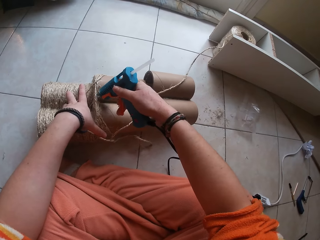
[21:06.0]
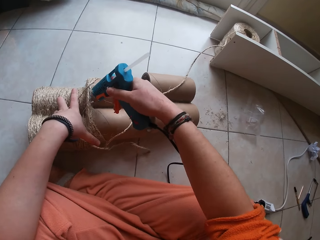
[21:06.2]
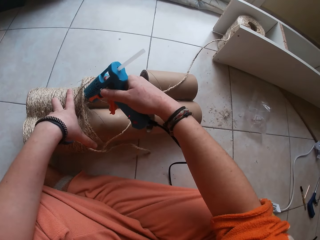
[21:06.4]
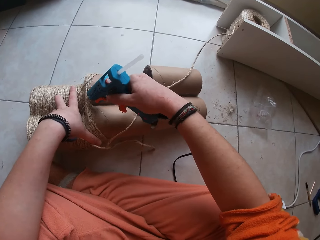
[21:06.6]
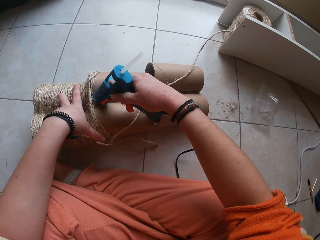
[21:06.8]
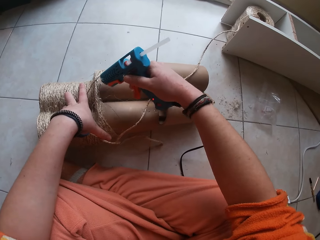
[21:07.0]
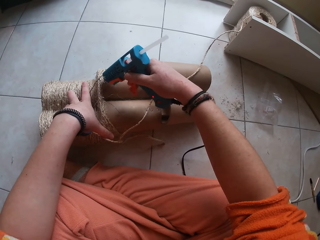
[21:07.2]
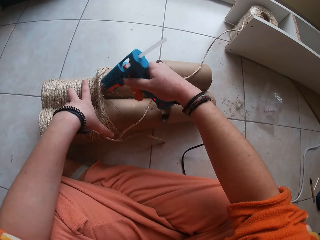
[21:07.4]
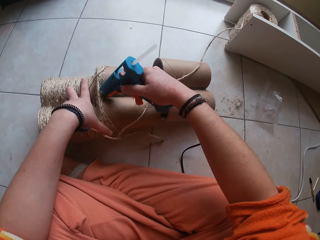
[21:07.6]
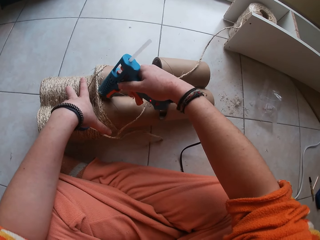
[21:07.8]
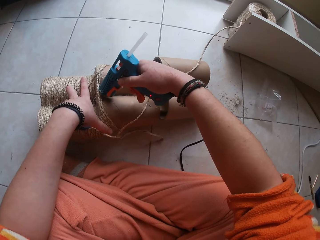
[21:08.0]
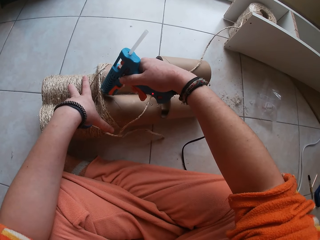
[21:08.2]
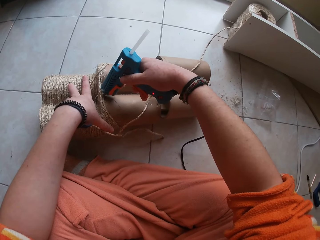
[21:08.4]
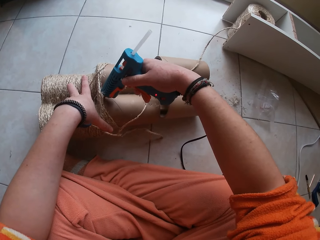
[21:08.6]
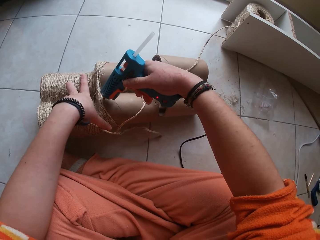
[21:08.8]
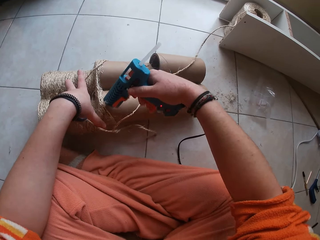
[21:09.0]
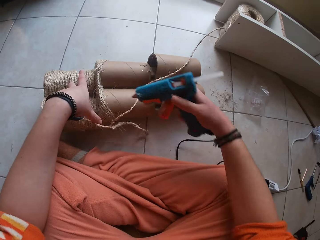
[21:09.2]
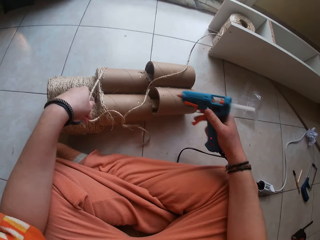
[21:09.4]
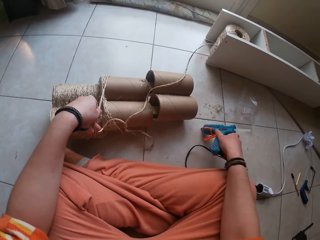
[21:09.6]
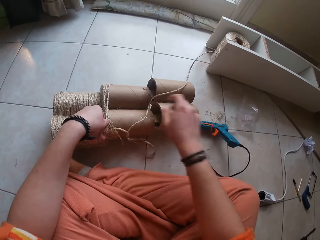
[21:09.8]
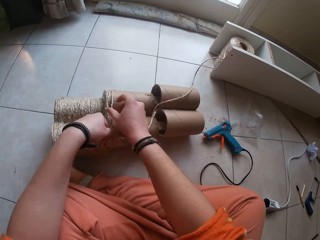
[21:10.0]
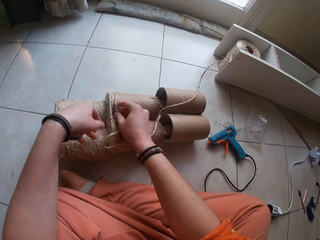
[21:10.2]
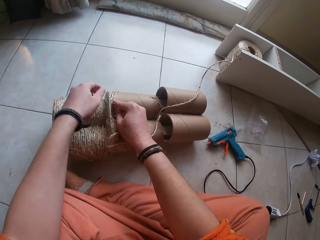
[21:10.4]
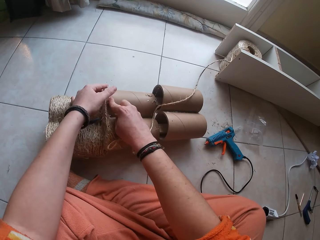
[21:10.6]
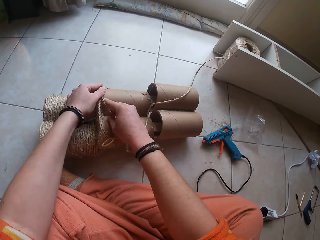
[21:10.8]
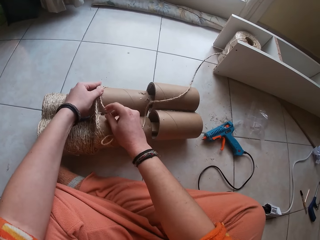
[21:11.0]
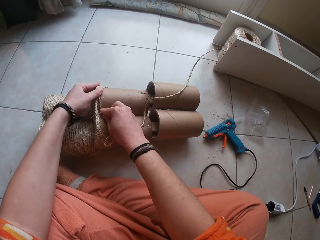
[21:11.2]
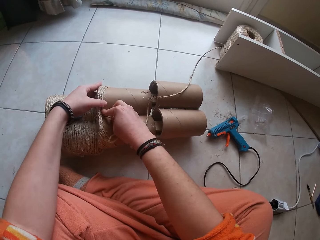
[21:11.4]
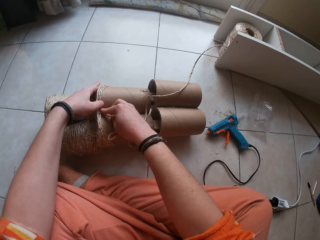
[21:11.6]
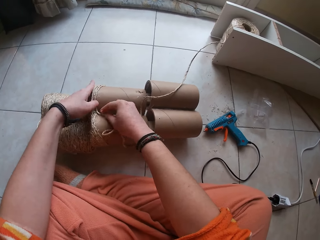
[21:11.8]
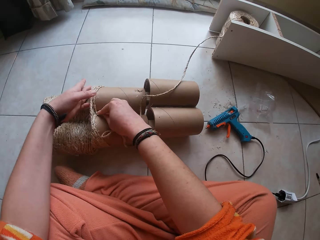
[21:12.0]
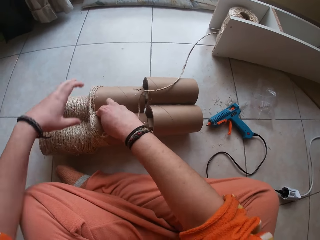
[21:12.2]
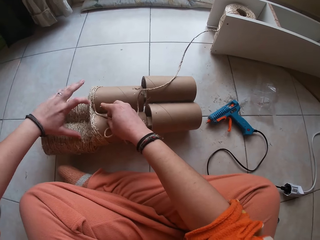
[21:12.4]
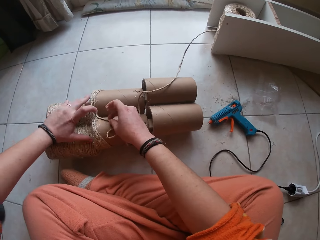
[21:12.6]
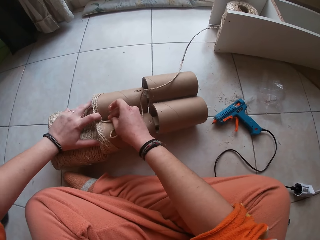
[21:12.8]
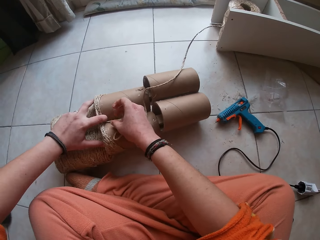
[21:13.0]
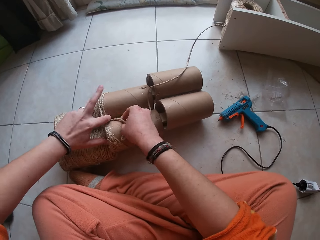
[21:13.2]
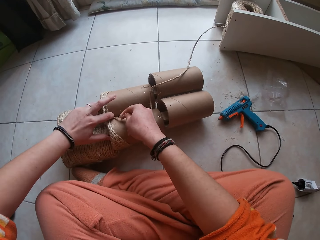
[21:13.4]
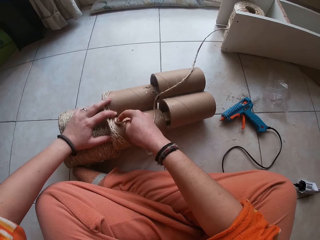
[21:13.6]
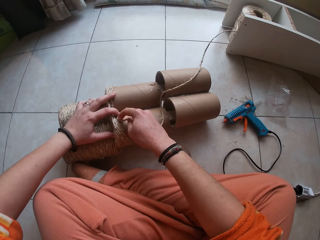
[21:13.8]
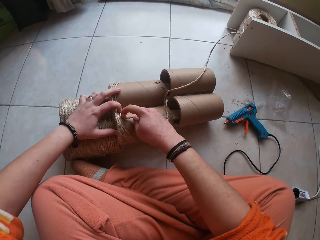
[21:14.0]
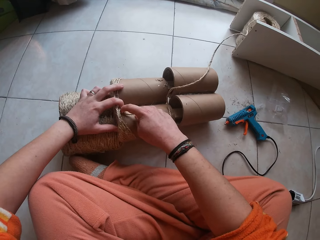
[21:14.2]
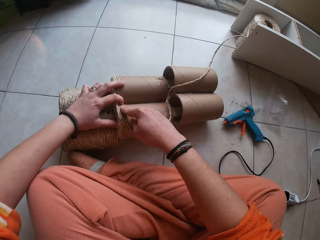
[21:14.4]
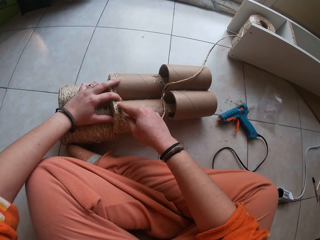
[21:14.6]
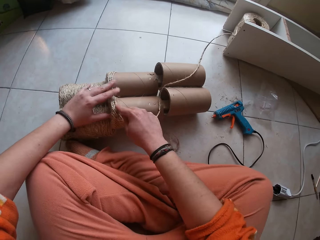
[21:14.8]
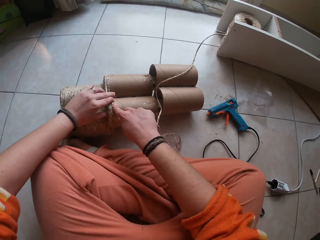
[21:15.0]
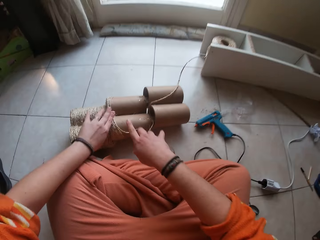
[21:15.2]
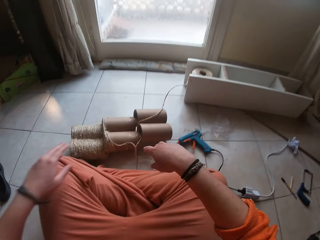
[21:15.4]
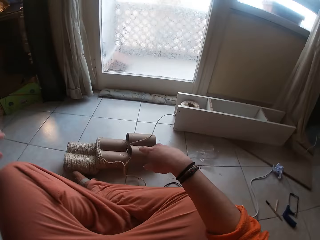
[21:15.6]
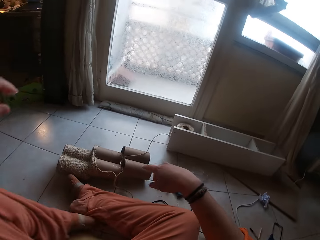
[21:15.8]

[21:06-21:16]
The camera wearer applies glue on the rolls. She drops the glue gun on the floor with her right hand. She gums the rope on the craft with both hands. She sticks the rope with the left hand on the rolls.

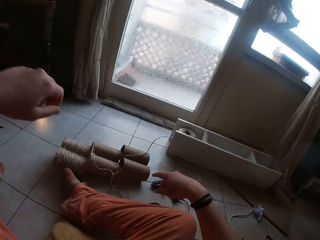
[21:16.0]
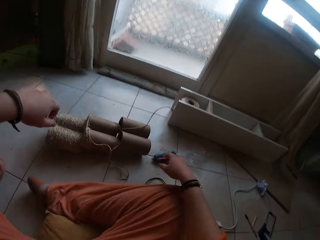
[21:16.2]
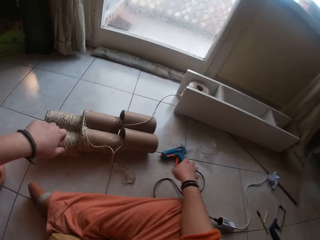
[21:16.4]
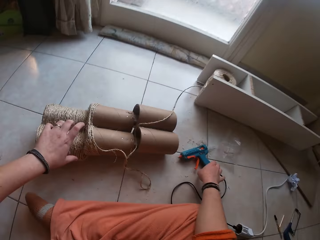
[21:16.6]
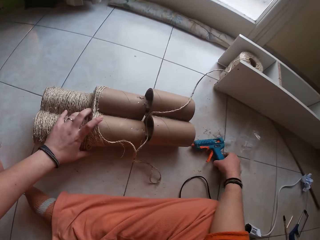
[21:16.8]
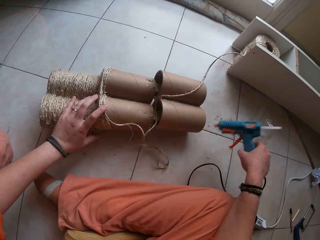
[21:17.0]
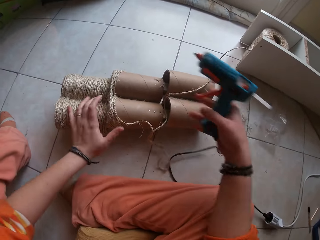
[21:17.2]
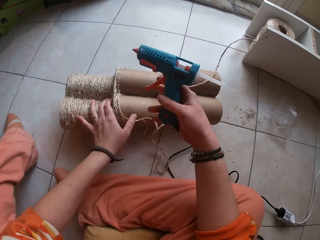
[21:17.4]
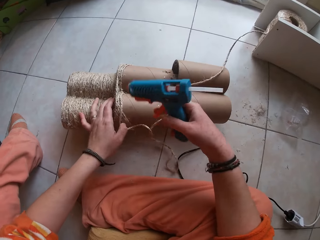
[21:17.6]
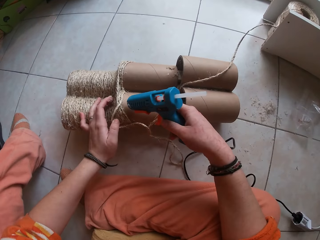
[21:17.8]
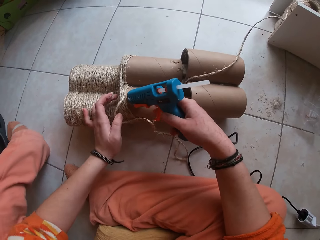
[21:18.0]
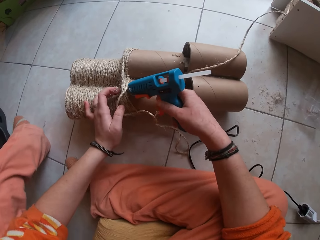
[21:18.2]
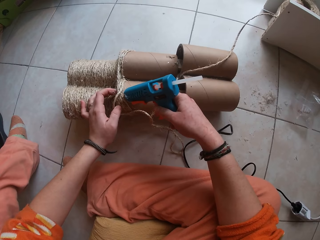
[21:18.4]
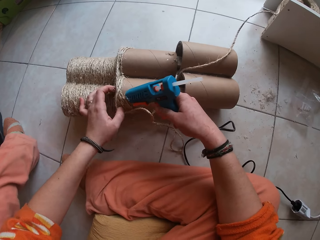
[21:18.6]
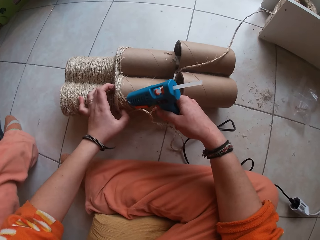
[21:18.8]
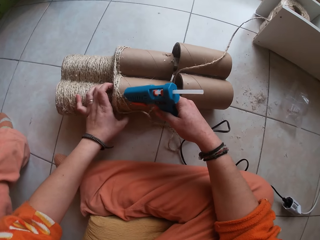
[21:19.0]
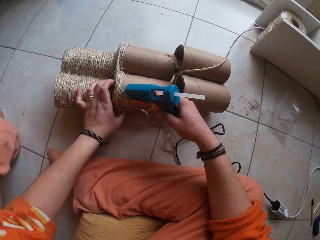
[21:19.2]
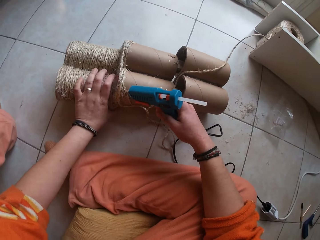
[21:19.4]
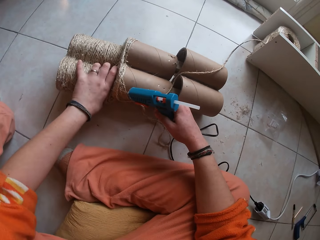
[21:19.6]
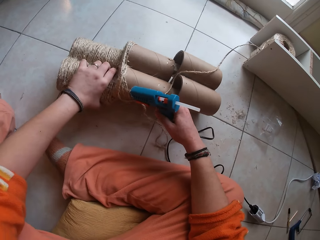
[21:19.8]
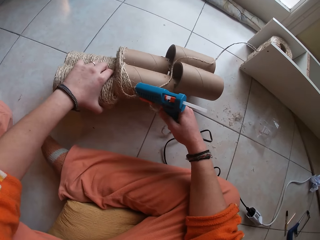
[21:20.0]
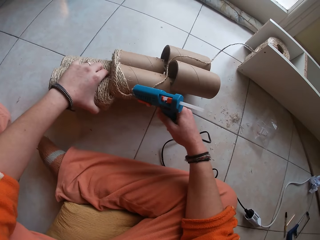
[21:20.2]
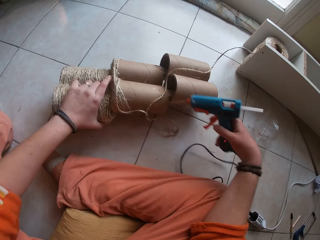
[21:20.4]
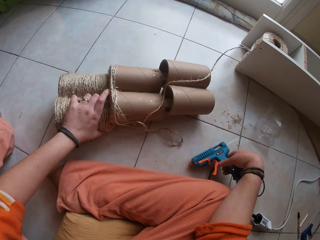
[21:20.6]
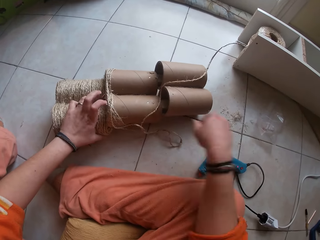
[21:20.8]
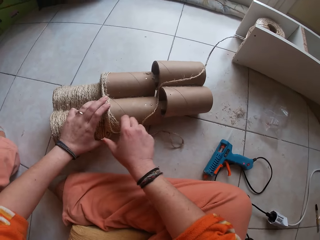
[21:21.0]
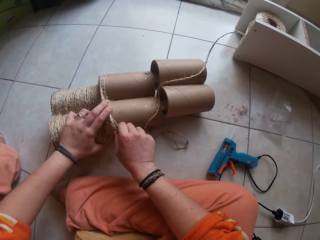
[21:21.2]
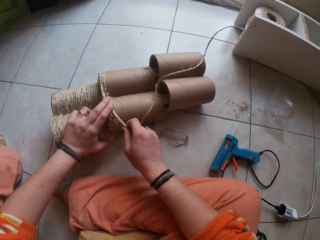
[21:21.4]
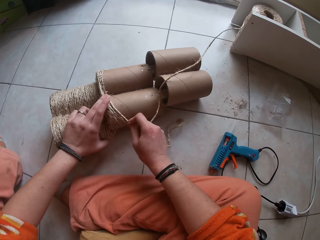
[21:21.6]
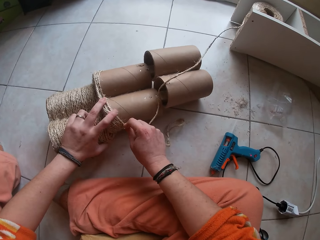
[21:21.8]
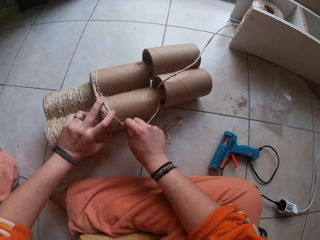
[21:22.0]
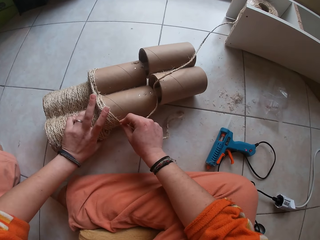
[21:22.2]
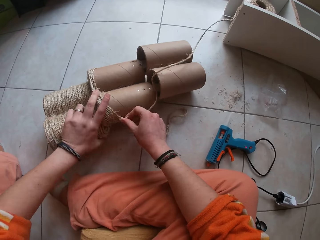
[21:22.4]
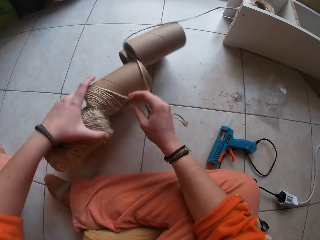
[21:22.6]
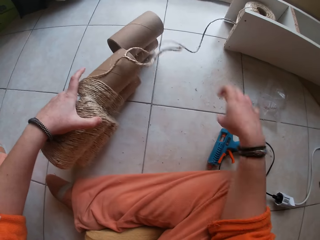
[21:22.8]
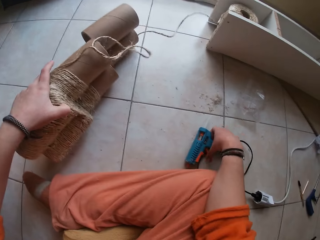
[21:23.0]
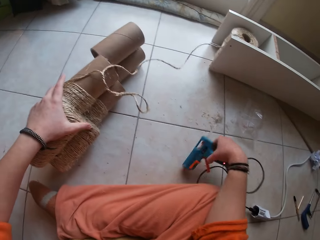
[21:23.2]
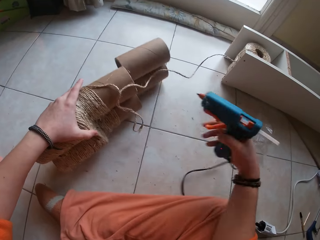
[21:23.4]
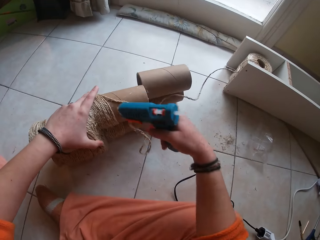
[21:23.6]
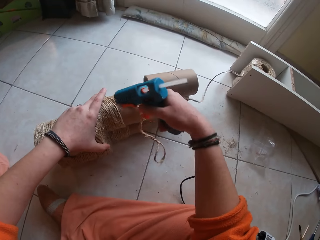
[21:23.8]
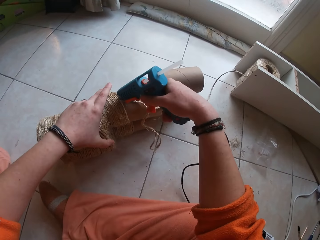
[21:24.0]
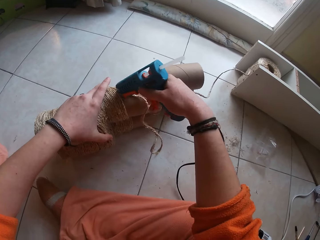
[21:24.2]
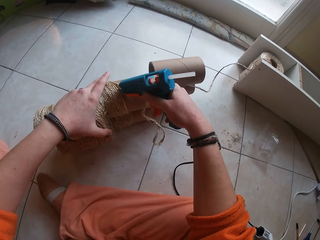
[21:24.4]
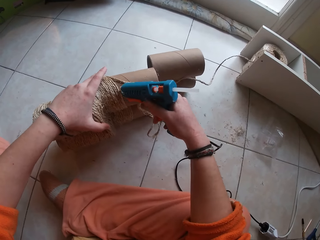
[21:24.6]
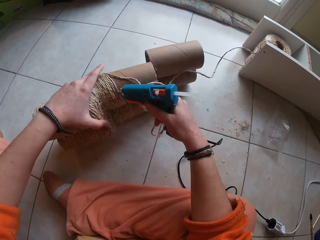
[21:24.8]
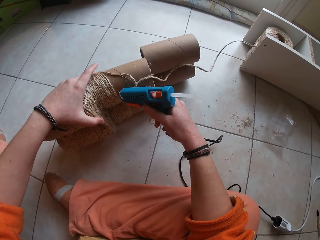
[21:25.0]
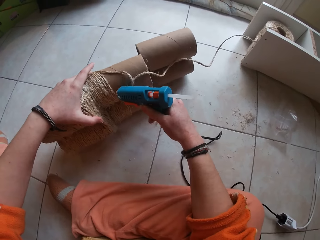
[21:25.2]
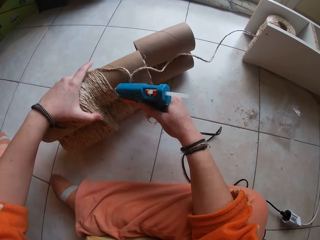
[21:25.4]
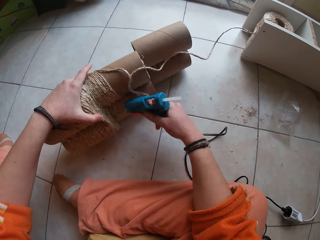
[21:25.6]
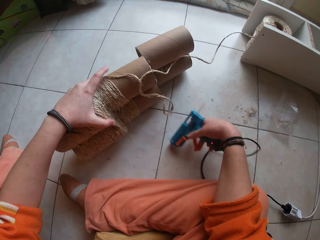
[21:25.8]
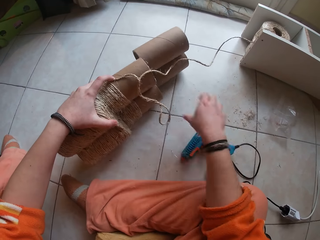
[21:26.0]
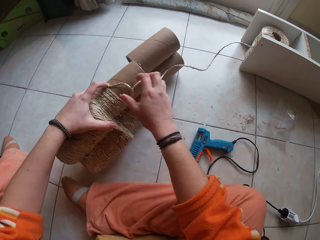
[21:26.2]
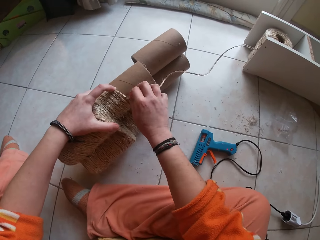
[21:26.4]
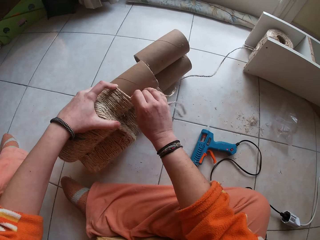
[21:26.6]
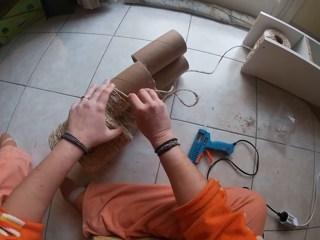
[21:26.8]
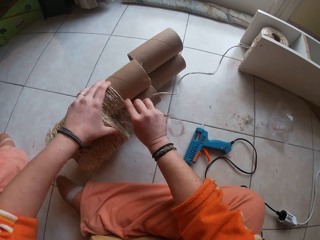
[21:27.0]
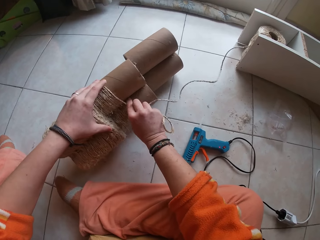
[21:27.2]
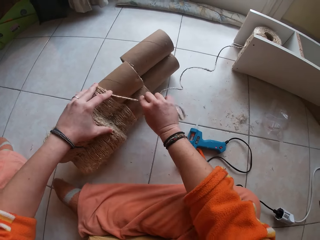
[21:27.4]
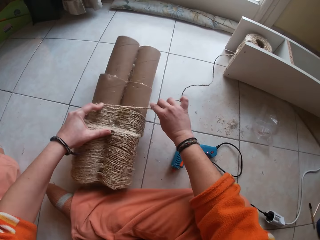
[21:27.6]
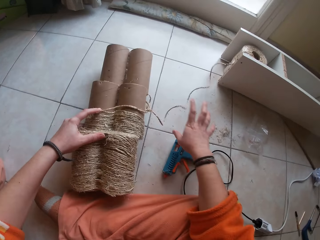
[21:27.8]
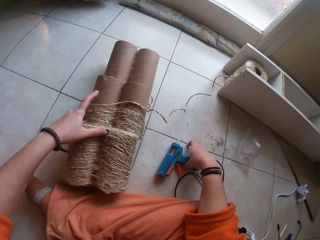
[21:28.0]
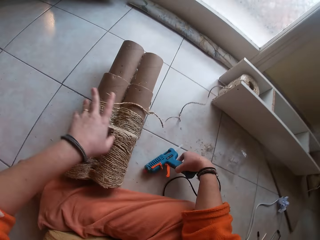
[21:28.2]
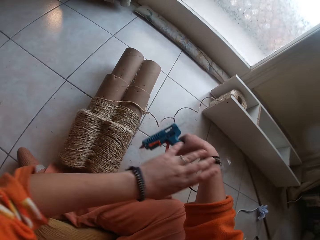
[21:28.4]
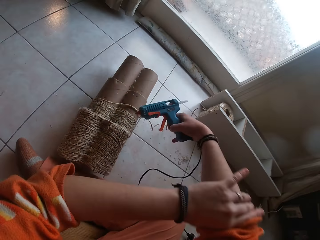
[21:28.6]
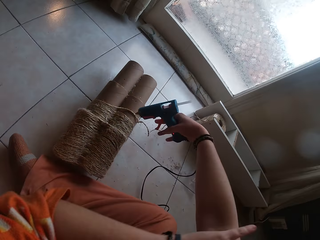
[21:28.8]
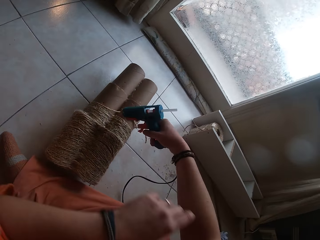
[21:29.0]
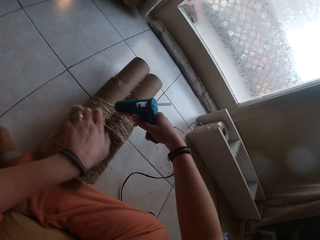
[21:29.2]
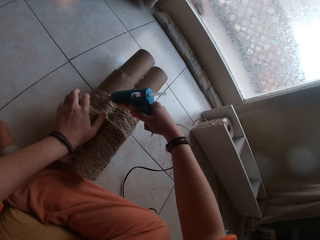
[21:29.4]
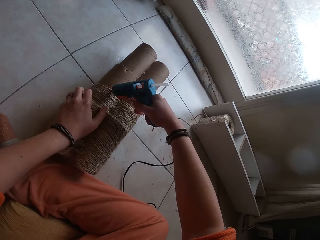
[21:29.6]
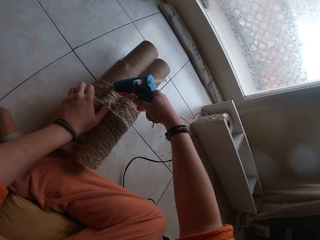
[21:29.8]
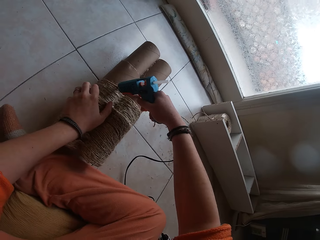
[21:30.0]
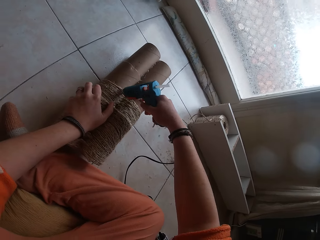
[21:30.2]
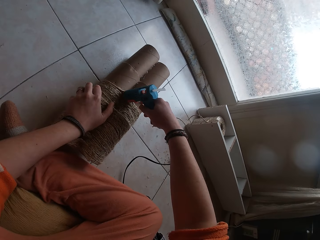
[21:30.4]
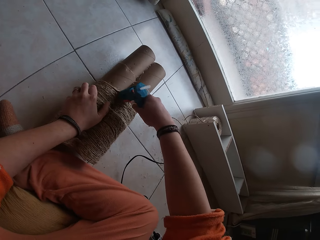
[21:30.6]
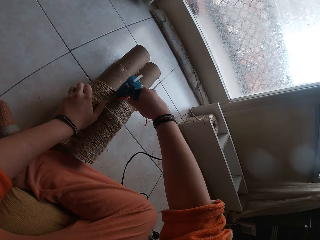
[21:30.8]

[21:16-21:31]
The camera wearer picks up the glue gun from the floor with her right hand. She applies glue on the craft with the glue gun in her right hand. She drops the glue gun on the floor with her right hand. She gums the rope on the craft with both hands. She picks up the glue gun from the floor with her right hand. She applies glue on the craft with the glue gun with her right hand. She drops the glue gun on the floor with her right hand. She gums the rope on the craft with both hands. She picks up the glue gun from the floor with her right hand. She adjusts her right sleeve with her left hand. She applies glue on the craft with the glue gun in her right hand.
